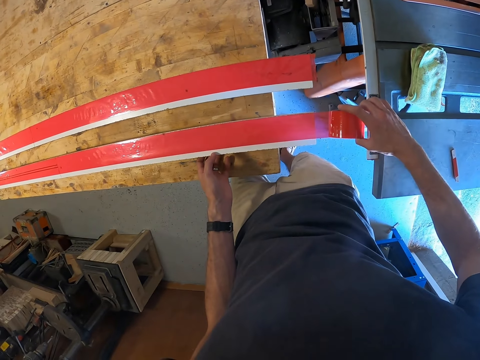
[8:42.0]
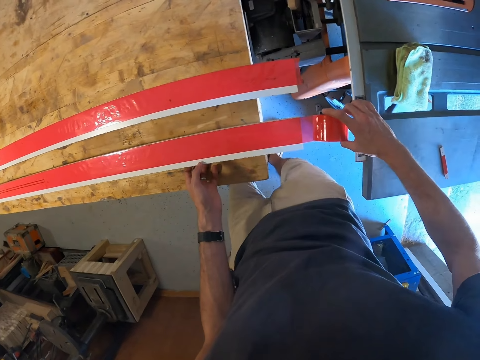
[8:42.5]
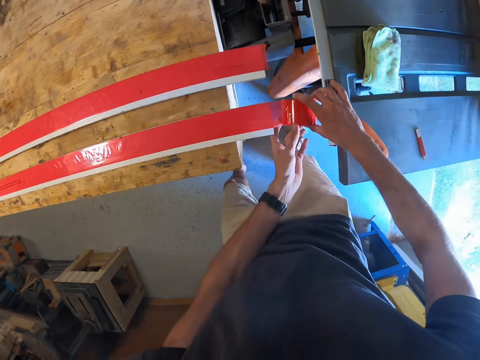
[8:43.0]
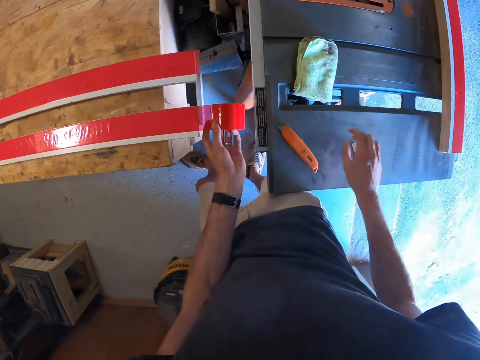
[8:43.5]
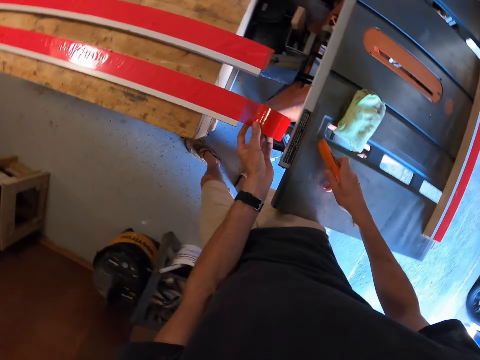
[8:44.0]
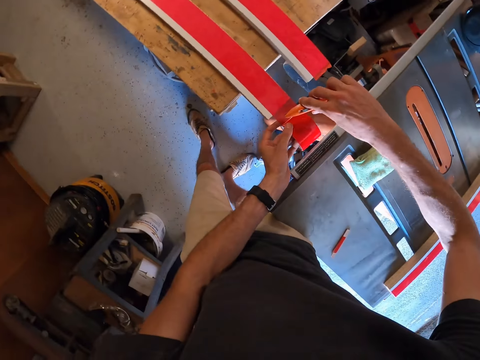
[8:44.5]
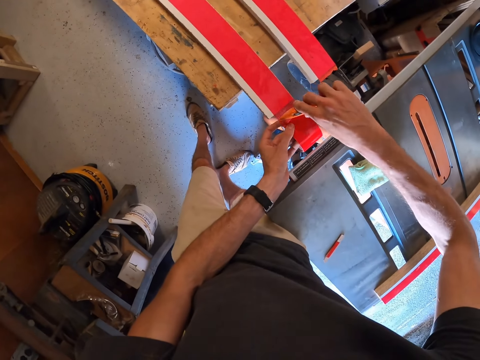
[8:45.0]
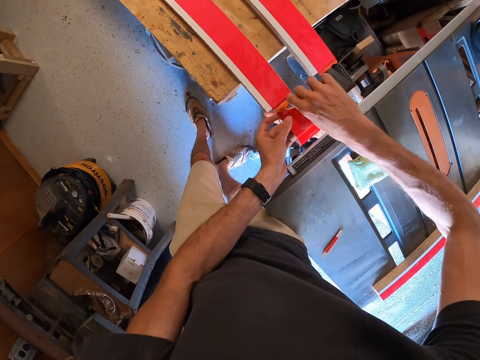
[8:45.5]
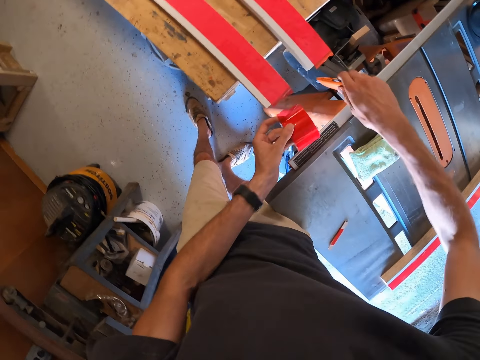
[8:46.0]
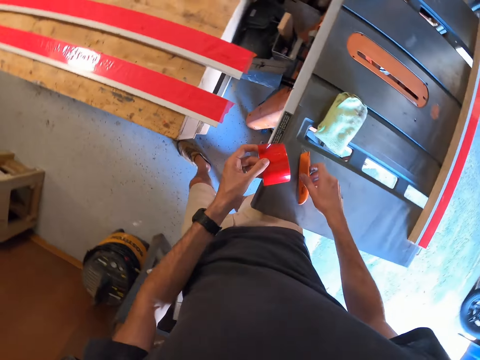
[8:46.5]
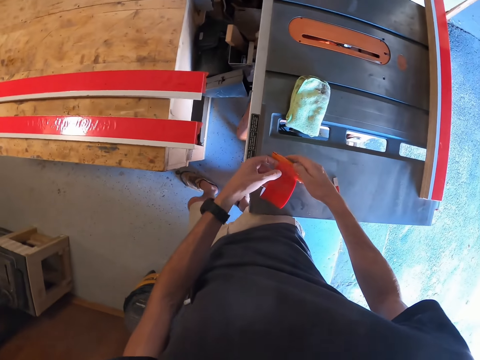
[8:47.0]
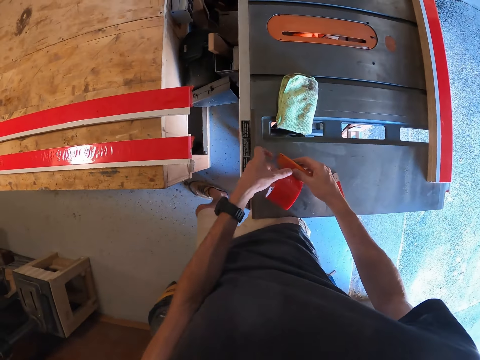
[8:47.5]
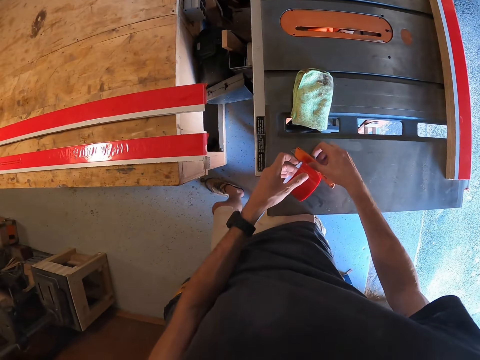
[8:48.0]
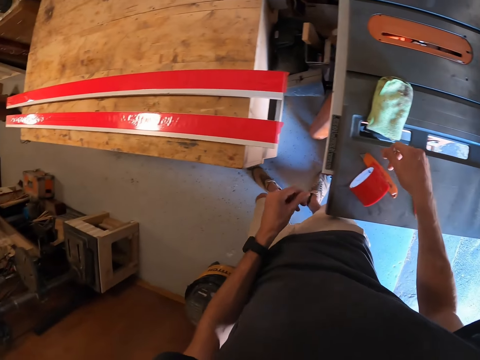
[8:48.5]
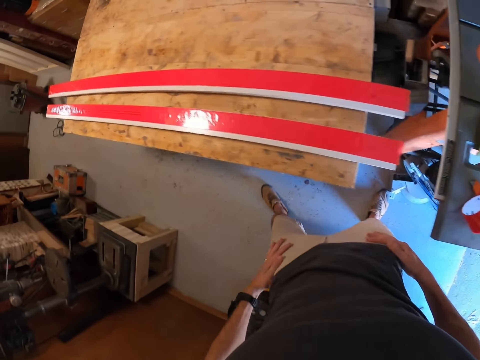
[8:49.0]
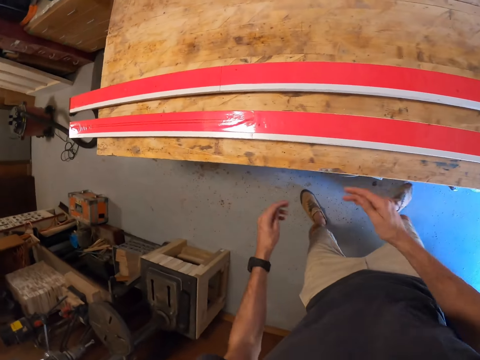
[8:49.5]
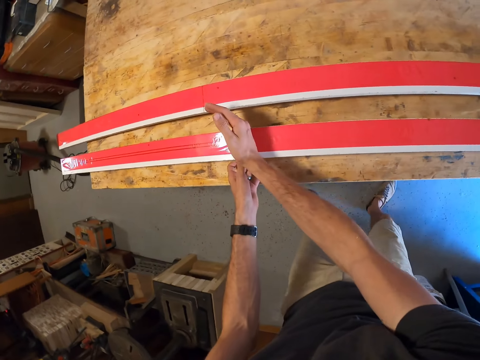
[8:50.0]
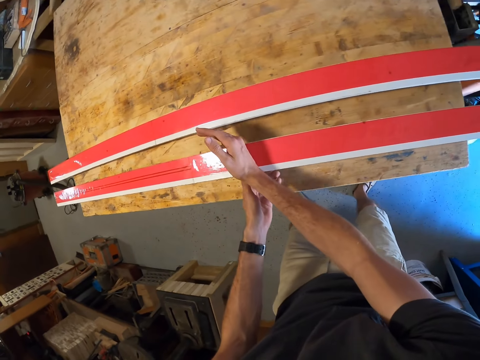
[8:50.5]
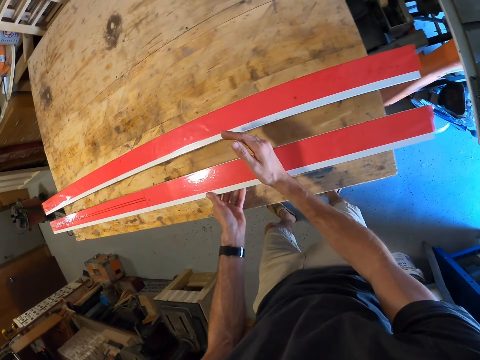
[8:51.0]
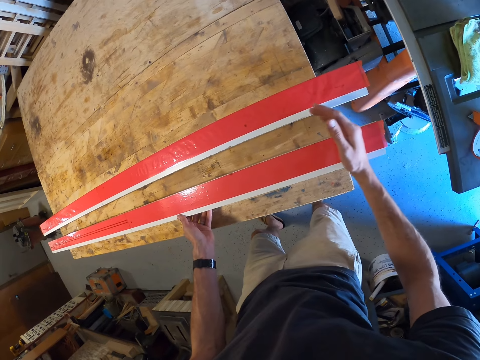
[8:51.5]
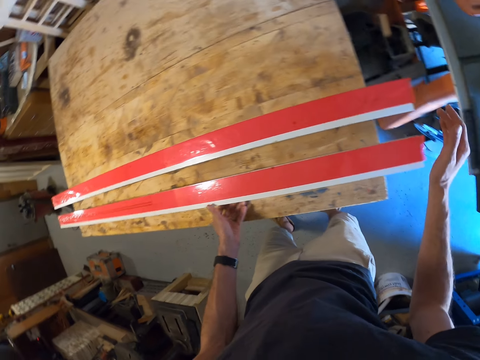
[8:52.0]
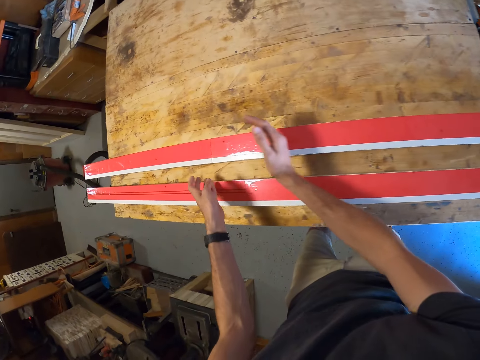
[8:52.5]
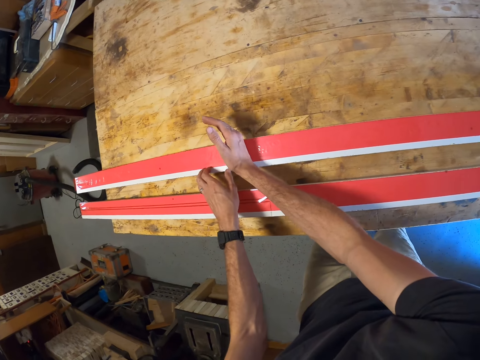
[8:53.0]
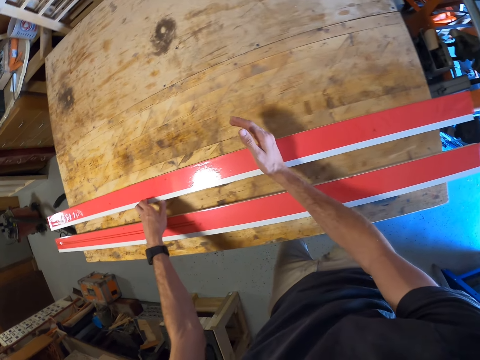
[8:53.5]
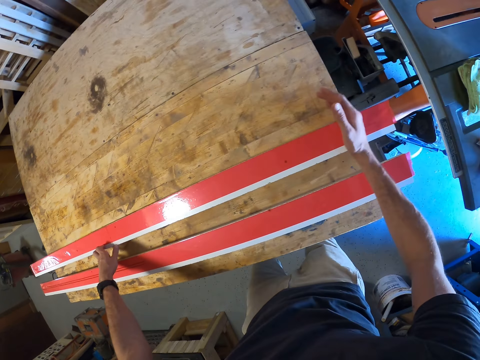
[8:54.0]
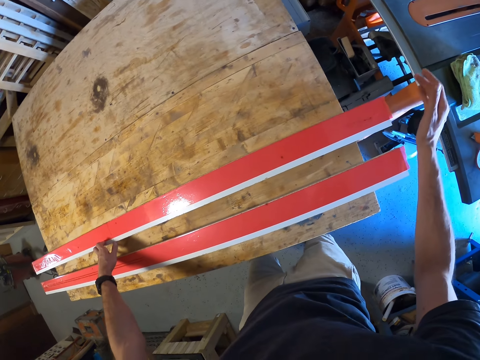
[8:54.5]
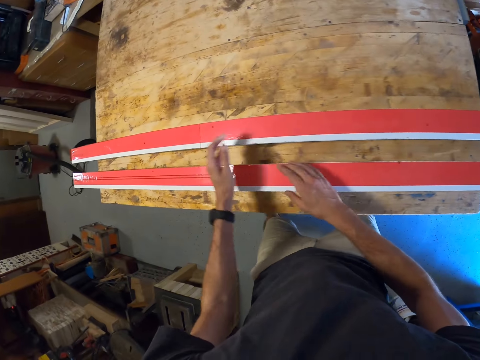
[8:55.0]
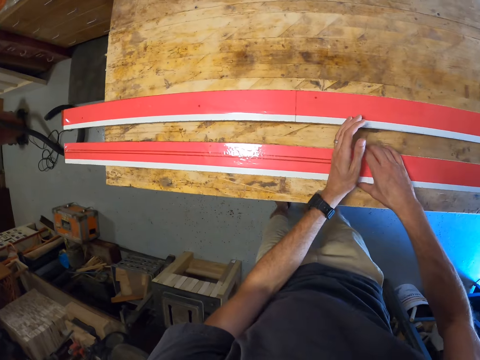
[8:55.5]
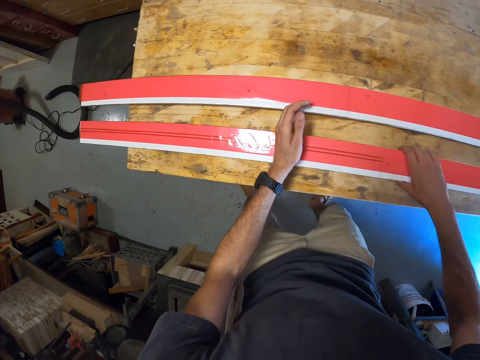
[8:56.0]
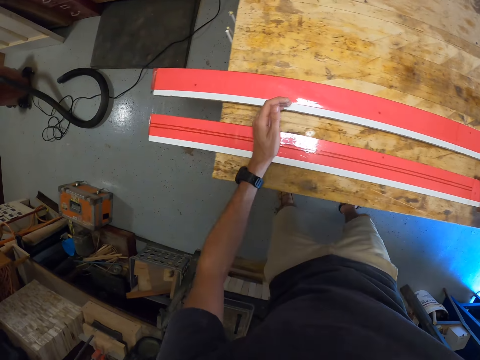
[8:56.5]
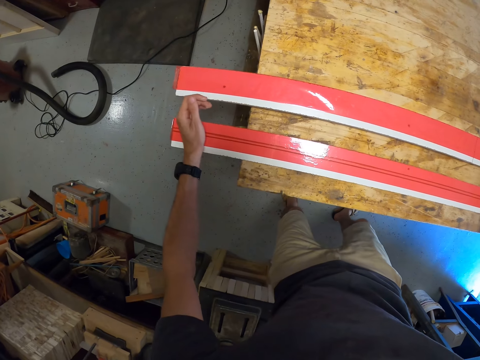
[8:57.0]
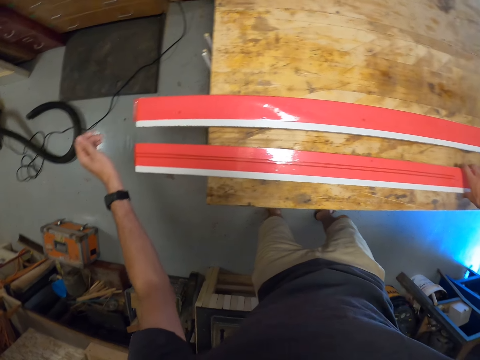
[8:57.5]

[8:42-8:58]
The camera wearer holds the sellotape with his left hand. He picks up the blade cutter and cuts the sellotape. He places the blade cutter on the table saw. He tapes the knife. He places the sellotape on the table saw. He presses the sellotape on a piece of wood. He presses the sellotape on another piece of wood. He presses the sellotape on a piece of wood.

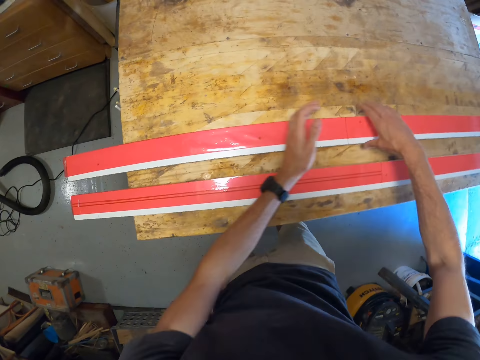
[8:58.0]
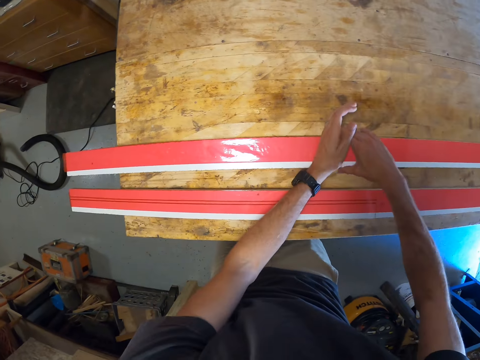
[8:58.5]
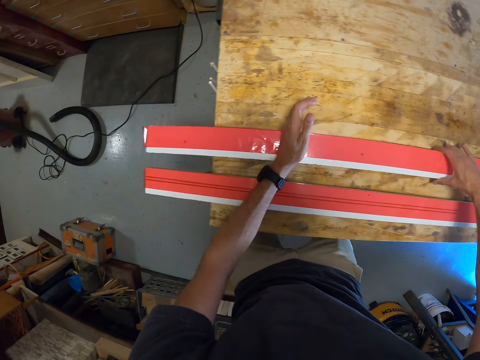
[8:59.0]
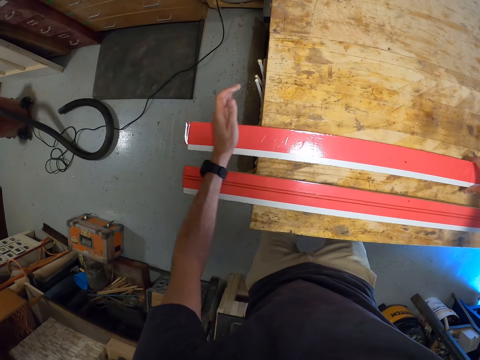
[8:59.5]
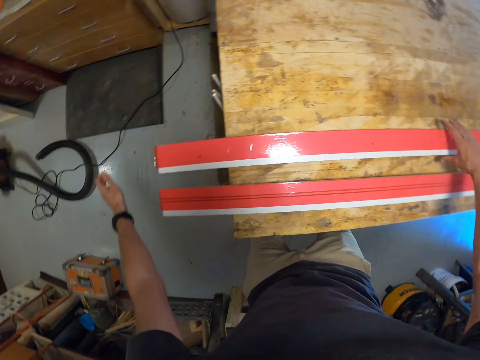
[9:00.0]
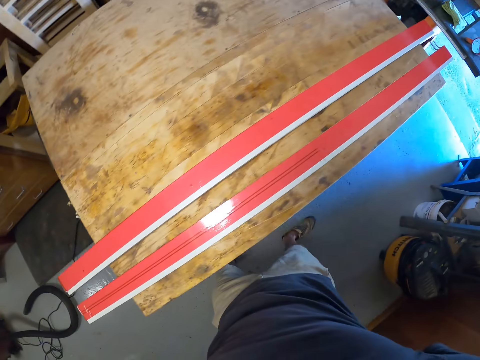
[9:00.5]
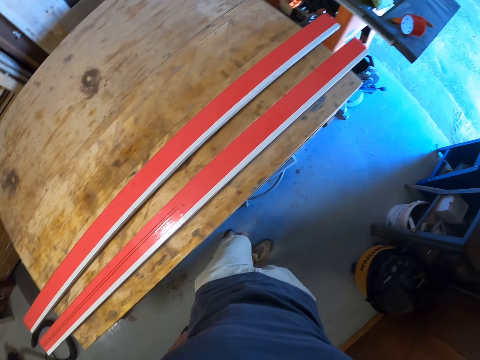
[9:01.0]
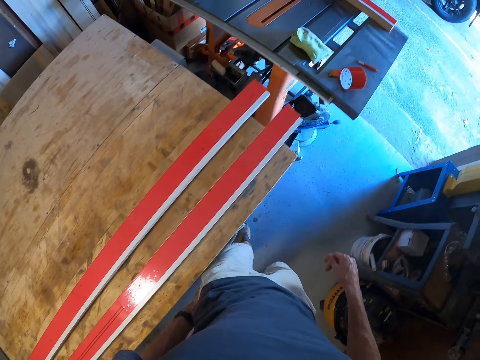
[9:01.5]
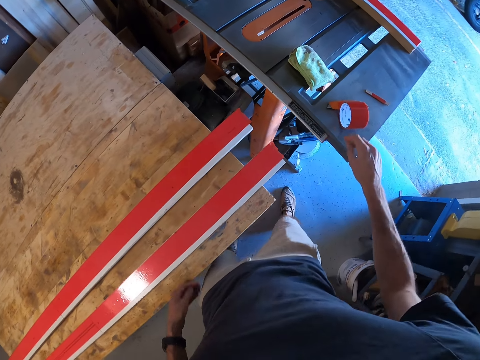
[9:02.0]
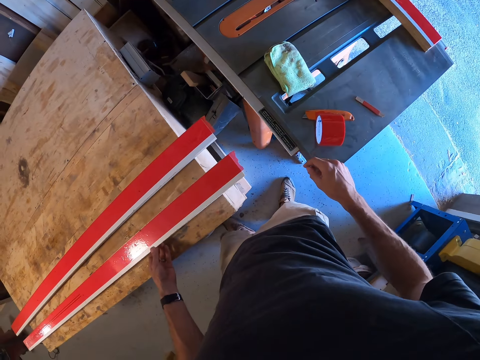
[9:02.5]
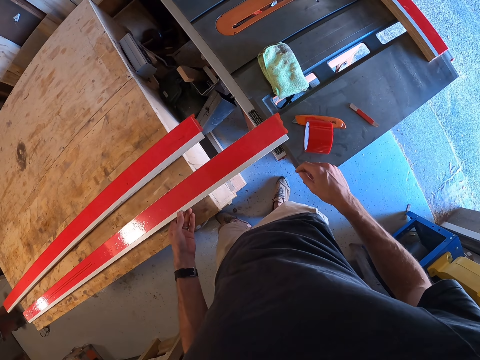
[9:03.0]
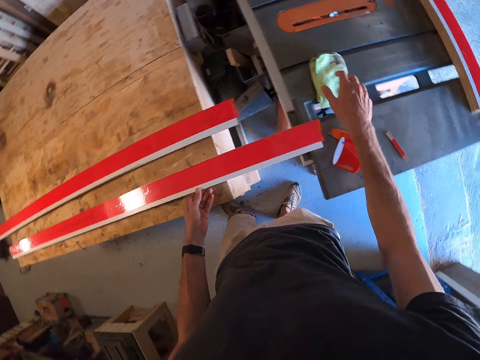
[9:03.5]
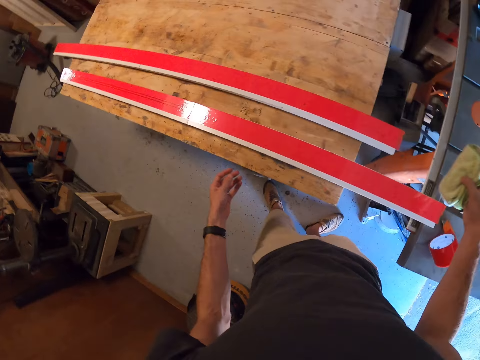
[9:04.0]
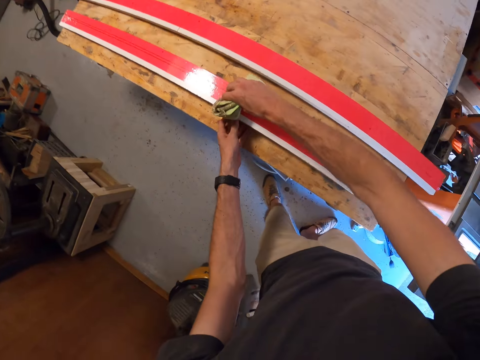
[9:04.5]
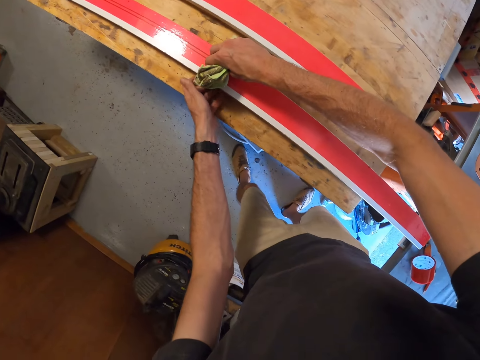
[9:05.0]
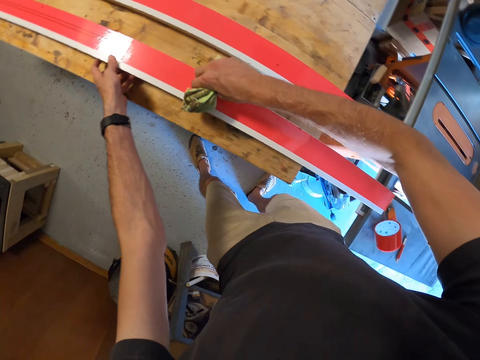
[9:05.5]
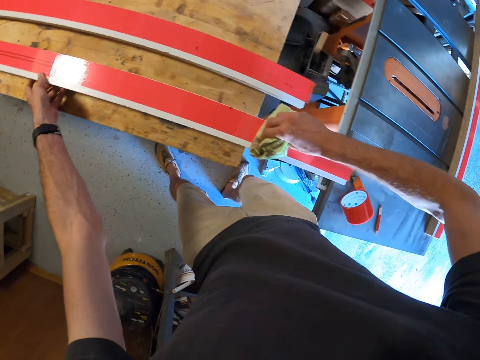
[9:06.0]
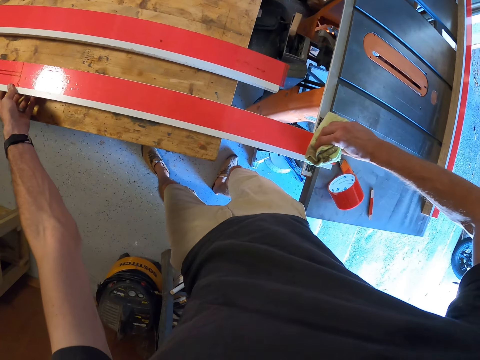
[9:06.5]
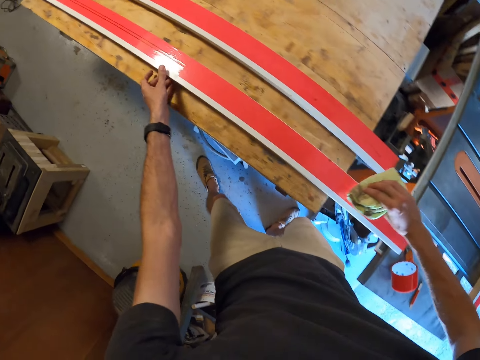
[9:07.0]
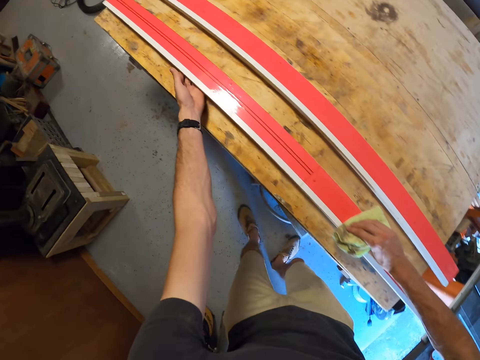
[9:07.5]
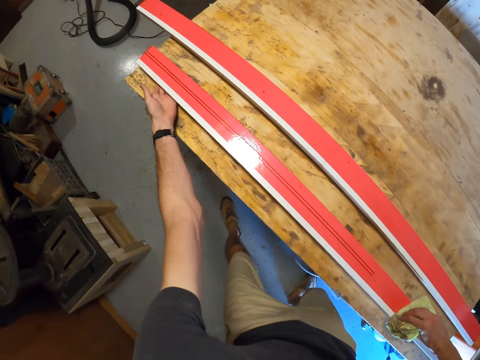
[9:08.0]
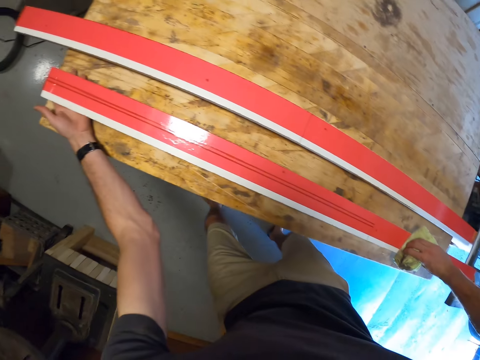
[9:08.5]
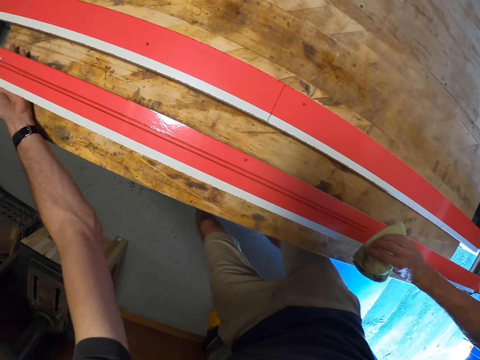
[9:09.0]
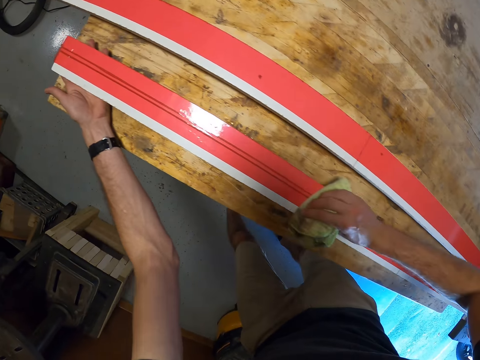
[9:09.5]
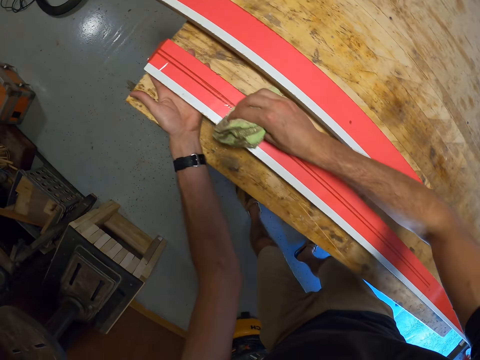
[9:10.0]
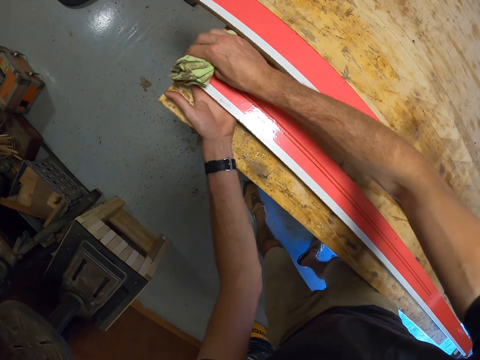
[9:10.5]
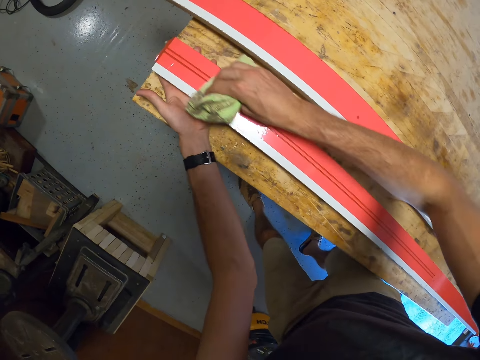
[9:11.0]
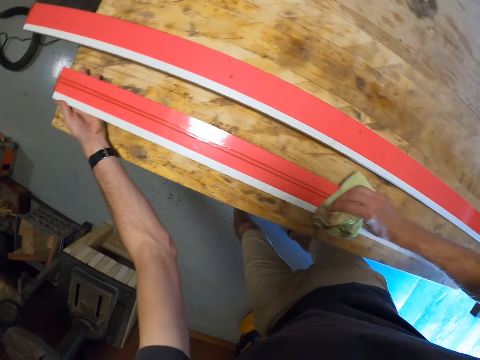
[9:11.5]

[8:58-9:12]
The camera wearer walks round the table. They pull a piece of wood. They push the piece of wood. They pick up a piece of cloth. They press the sellotape on the piece of wood. They press the tape on the piece of wood. They touch the piece of wood.
